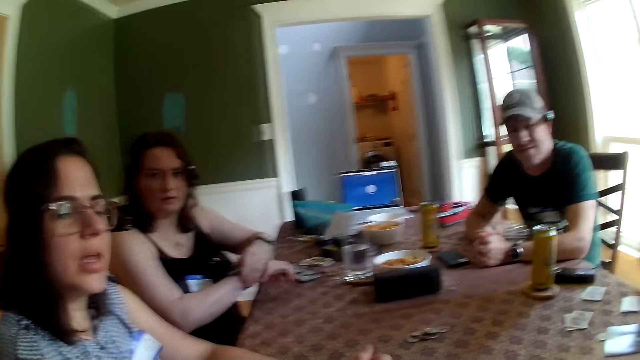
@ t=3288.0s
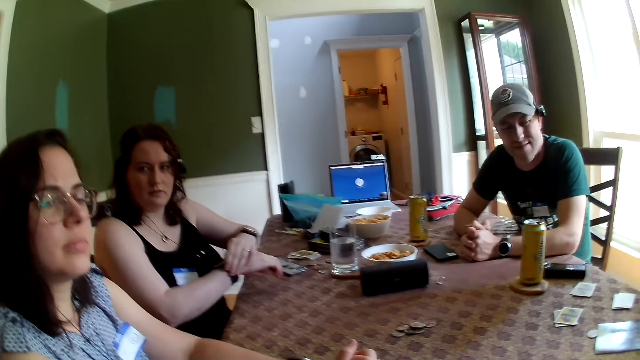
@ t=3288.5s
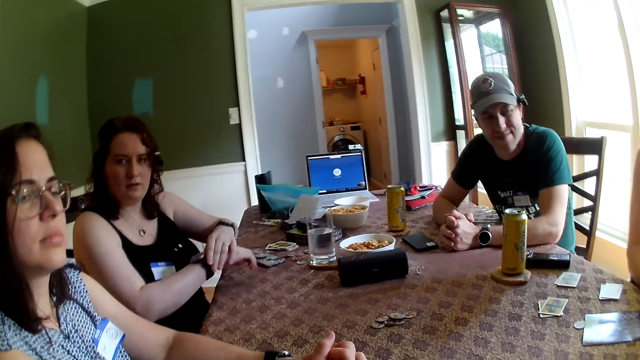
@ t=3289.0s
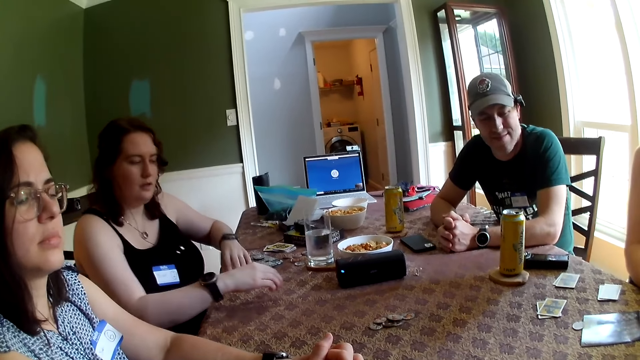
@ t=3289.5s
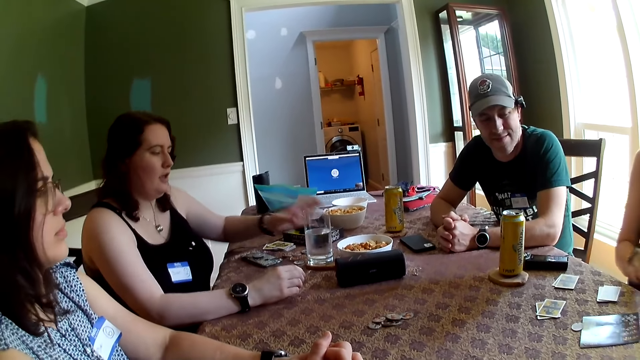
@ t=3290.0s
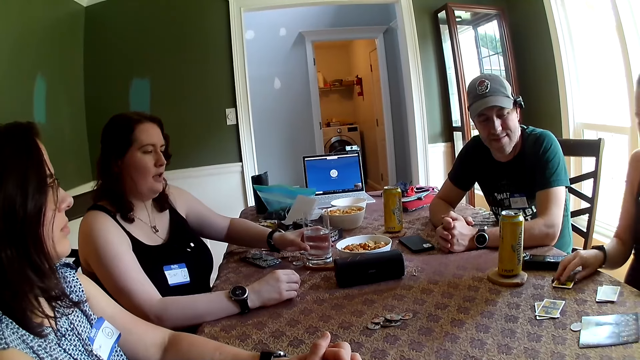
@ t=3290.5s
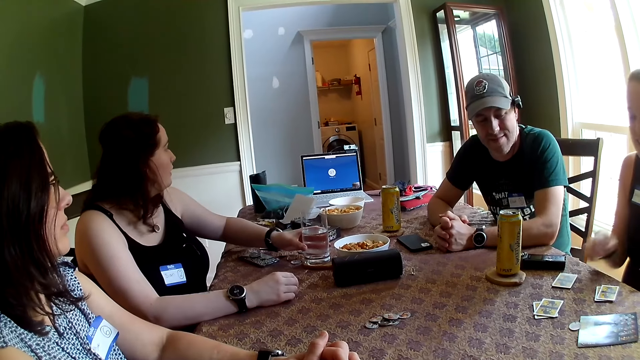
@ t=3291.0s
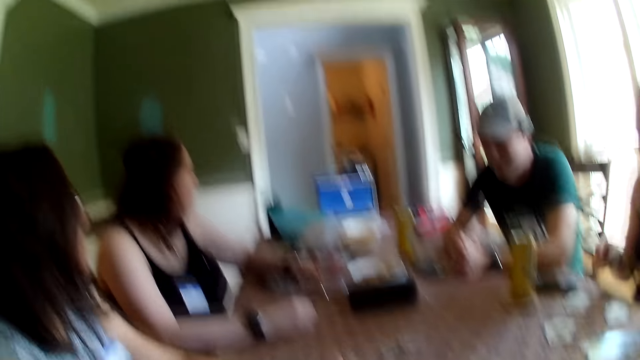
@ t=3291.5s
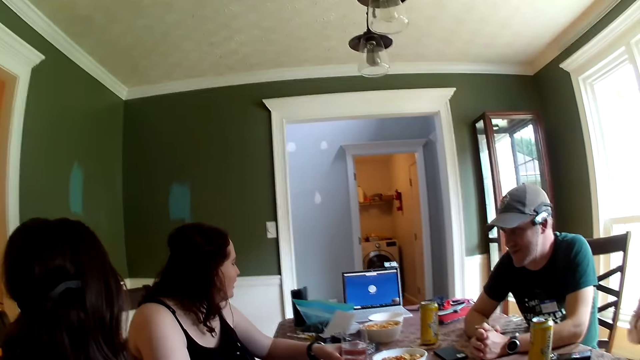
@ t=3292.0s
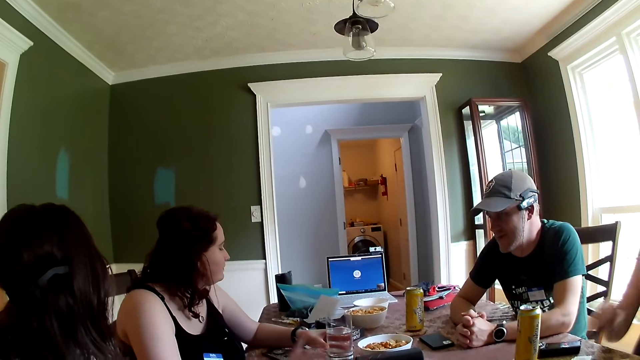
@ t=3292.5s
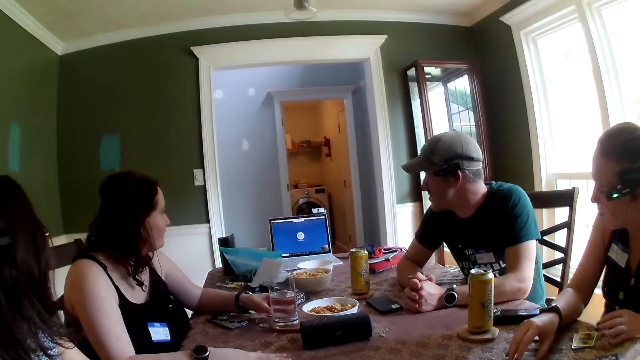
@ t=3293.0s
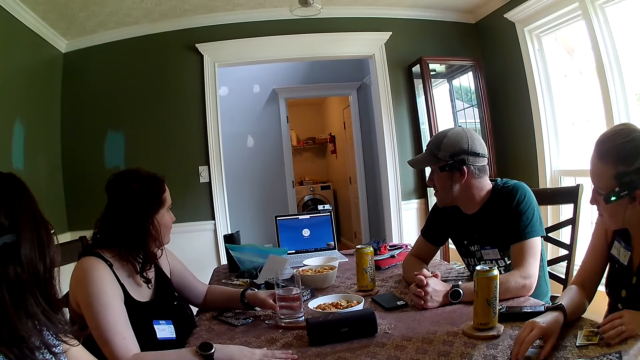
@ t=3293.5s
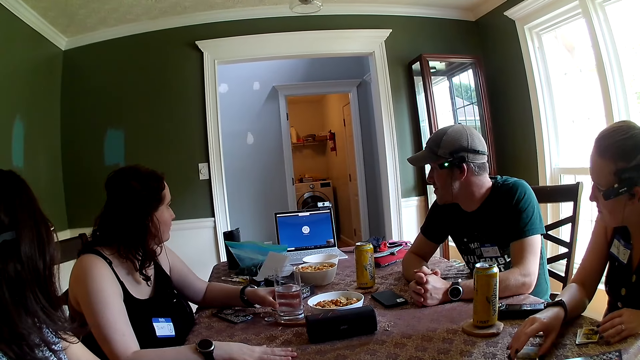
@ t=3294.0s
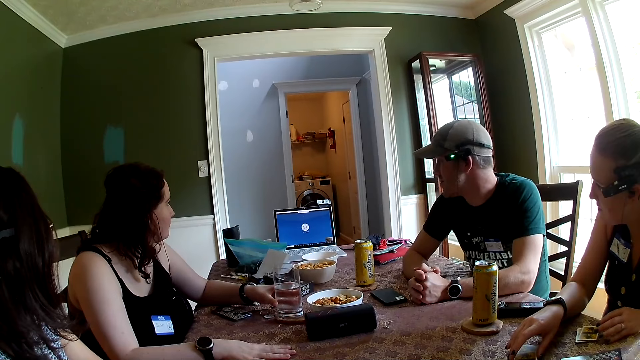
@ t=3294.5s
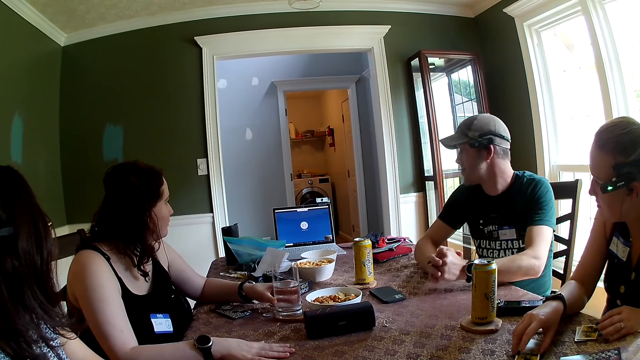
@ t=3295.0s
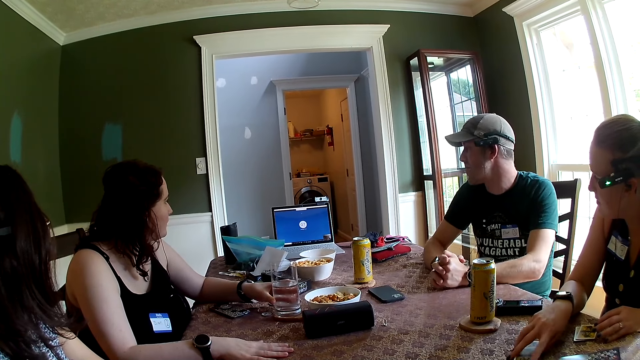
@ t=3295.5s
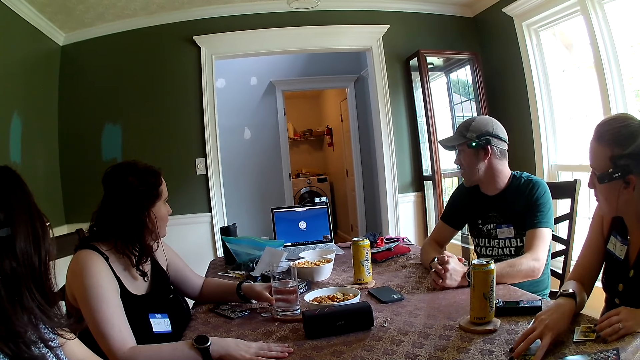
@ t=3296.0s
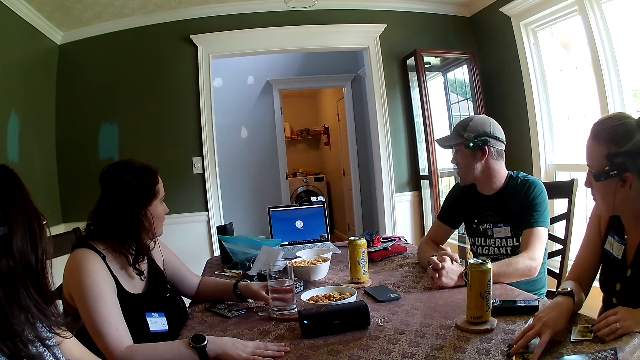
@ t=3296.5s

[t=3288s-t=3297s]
A woman drops her right hand on the table. She holds the cup on the table with her left hand. Another woman drops the card on the table with her right hand. She touches a set of cards with her right hand.

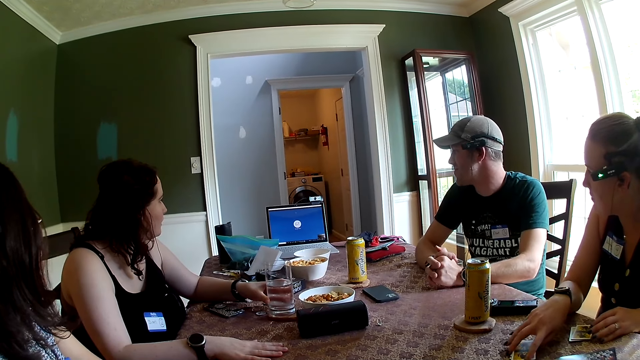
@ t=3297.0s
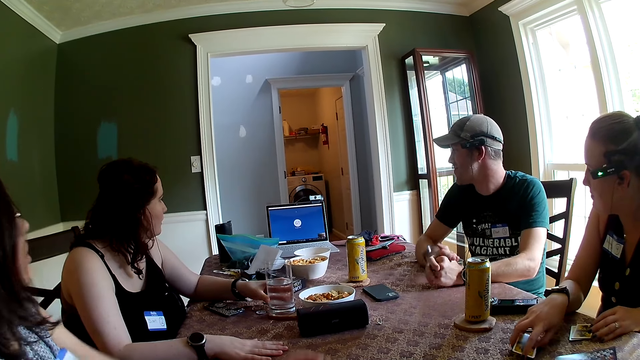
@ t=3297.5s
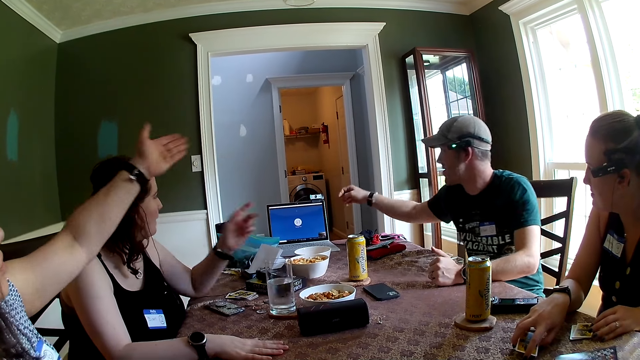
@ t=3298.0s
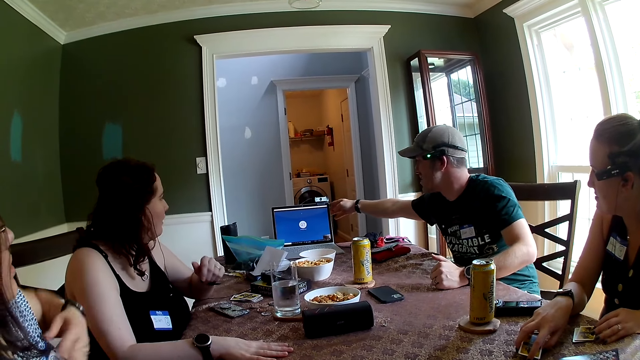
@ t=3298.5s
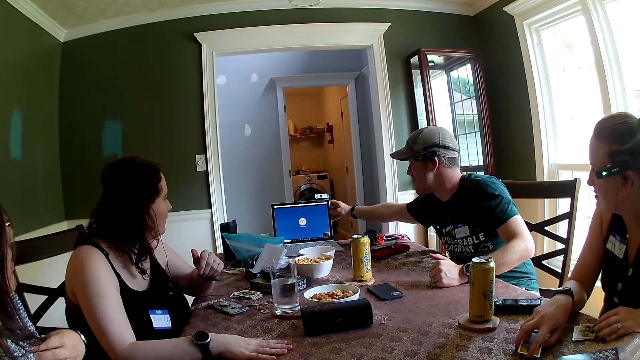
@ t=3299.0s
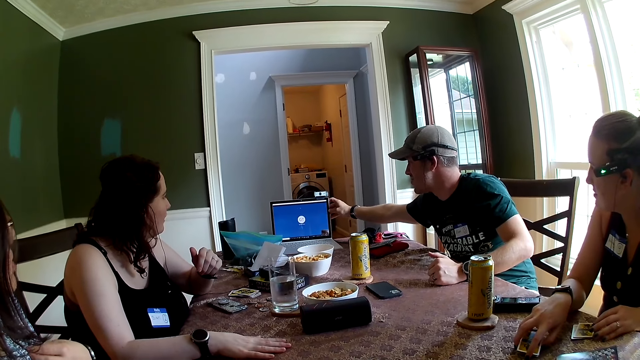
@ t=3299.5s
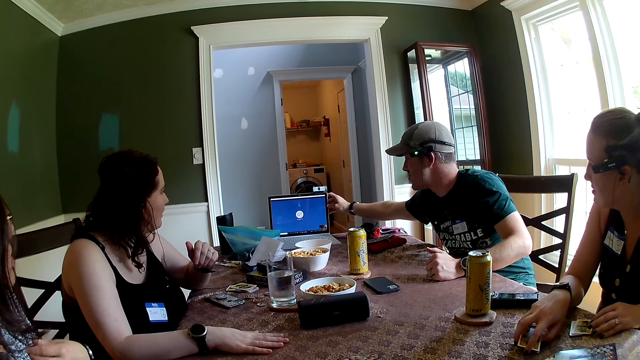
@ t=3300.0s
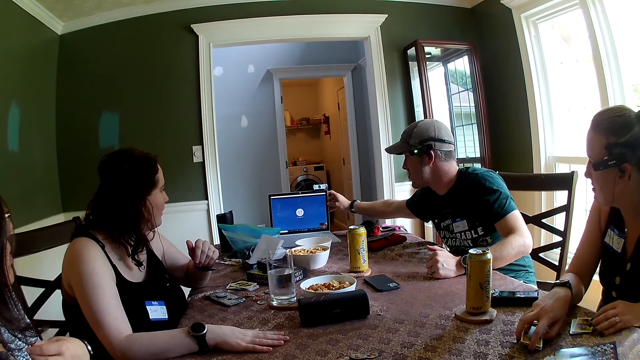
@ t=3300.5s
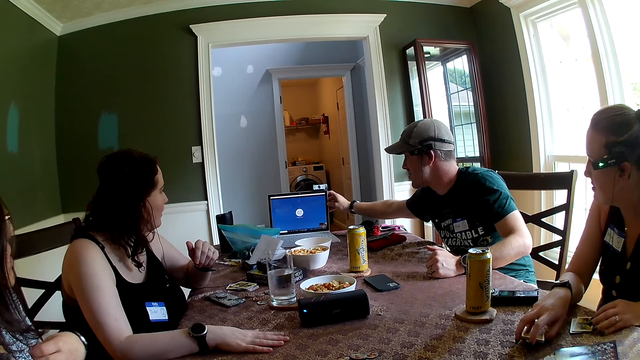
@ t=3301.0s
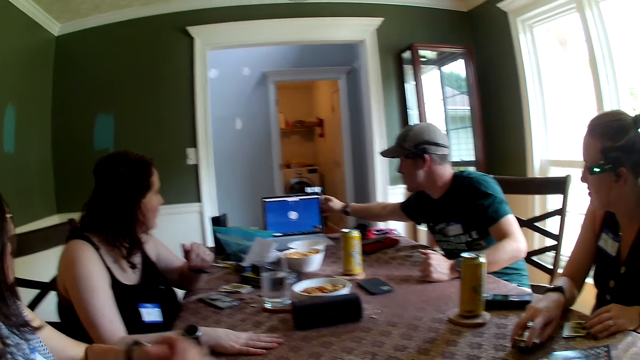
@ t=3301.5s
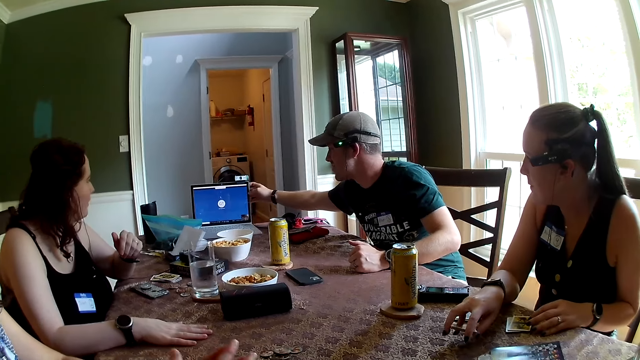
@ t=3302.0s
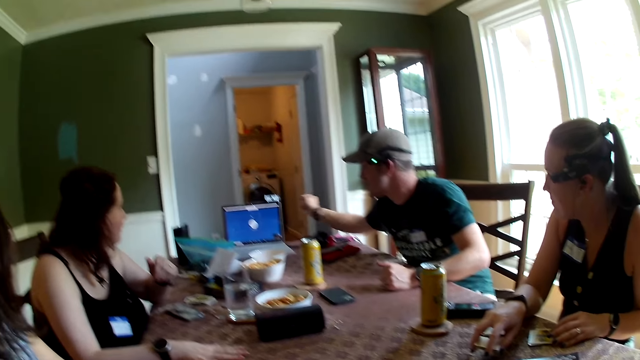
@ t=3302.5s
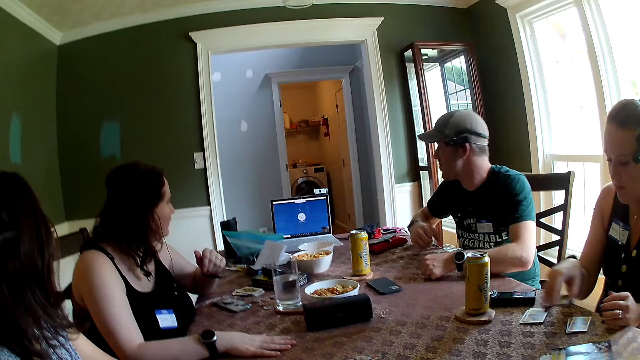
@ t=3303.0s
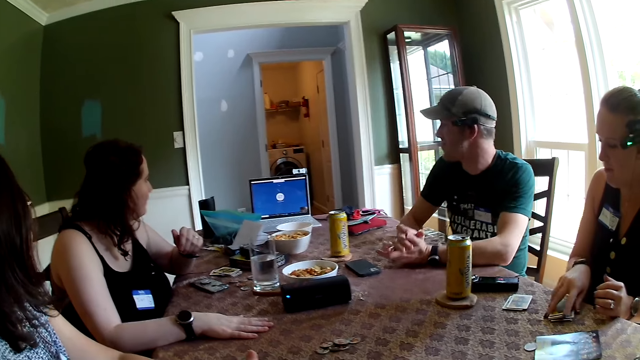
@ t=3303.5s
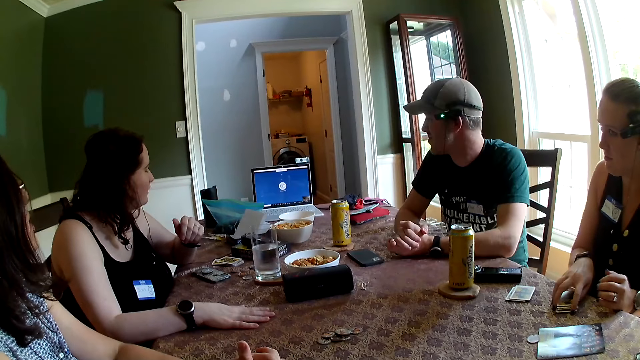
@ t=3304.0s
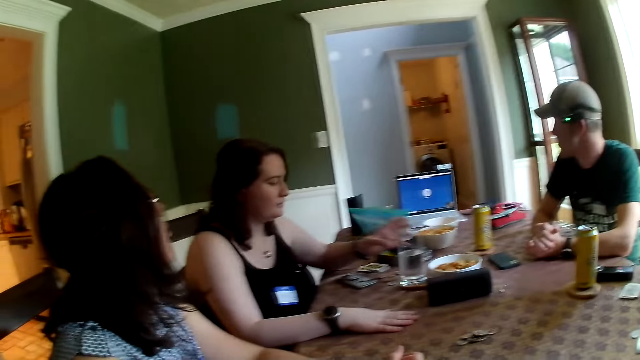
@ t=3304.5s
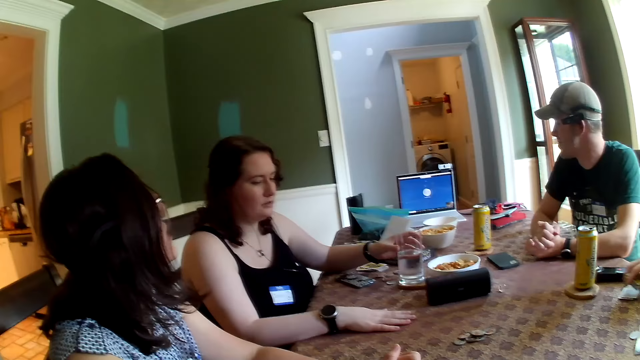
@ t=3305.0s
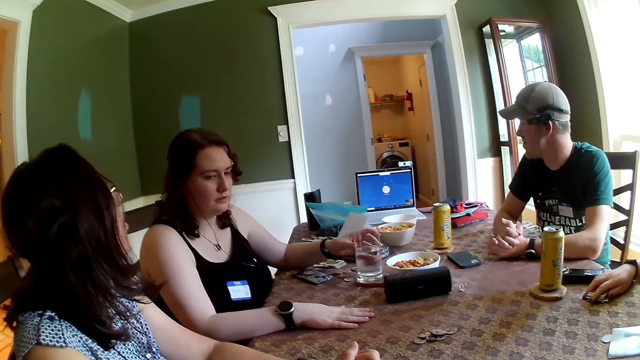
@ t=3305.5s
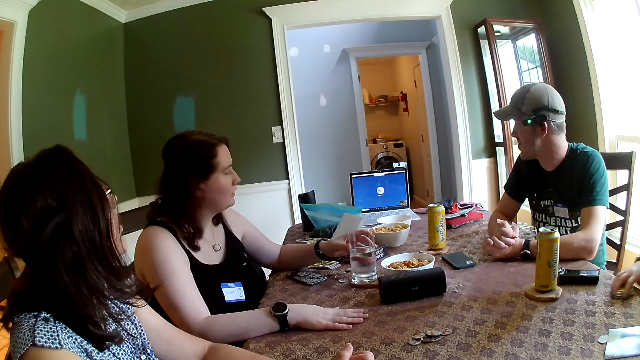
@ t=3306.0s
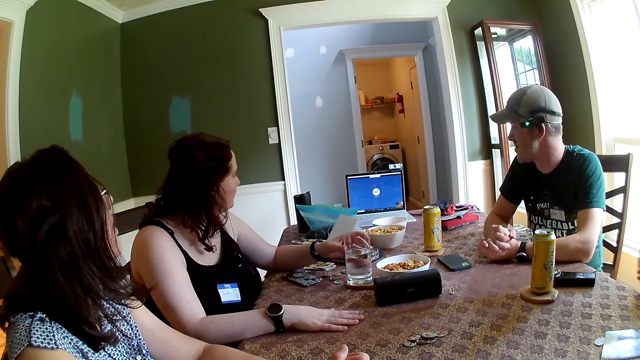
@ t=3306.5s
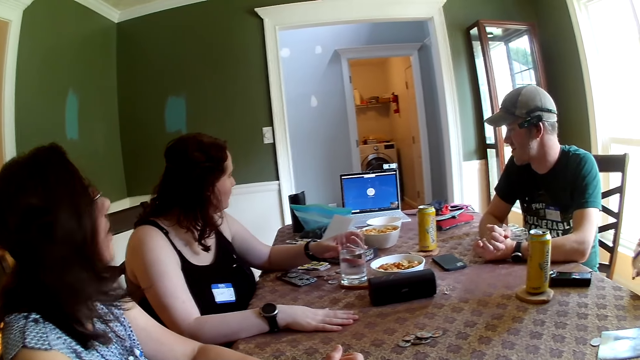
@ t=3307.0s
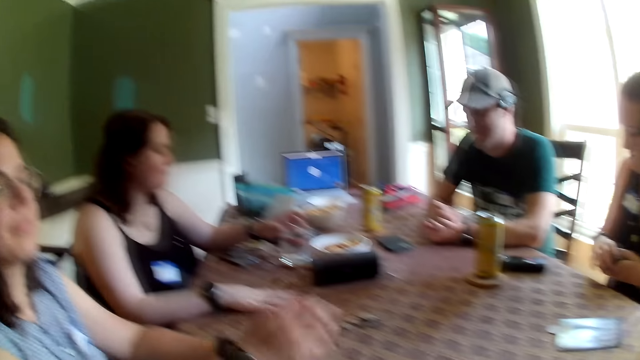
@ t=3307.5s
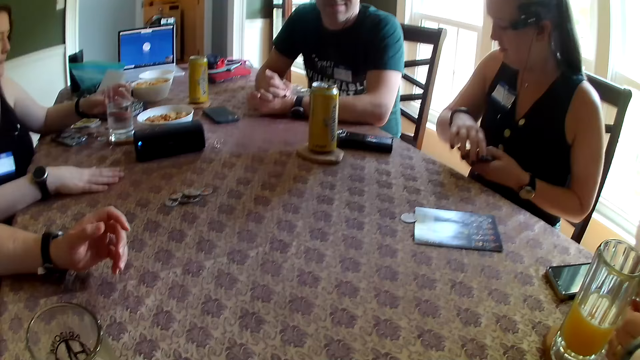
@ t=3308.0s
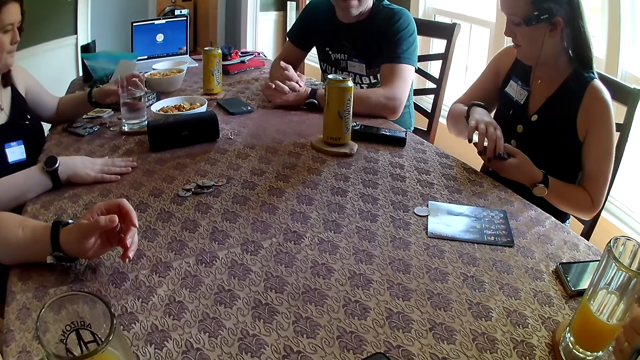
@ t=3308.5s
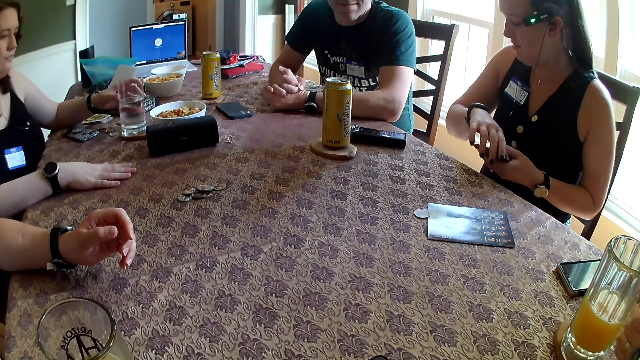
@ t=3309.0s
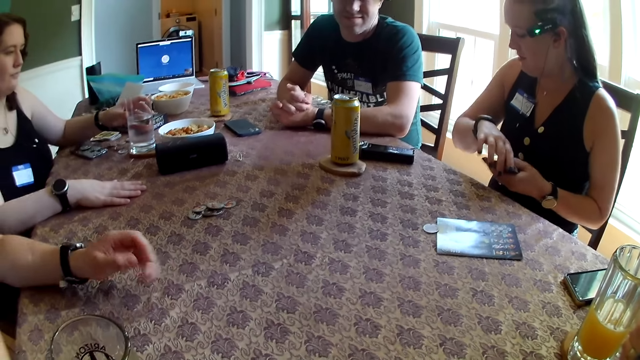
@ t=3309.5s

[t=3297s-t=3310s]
A man touches the laptop with his right hand. A woman takes the set of cards from the table with her right hand. She drops the set of cards on a set of cards on the table with her right hand. The man drops both hands on the table. The woman takes the set of cards from the table with her right hand. She drops the set of cards on the set of cards on the table with her right hand. Another woman touches a glass of water with her right hand.
